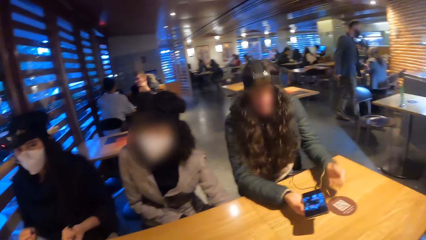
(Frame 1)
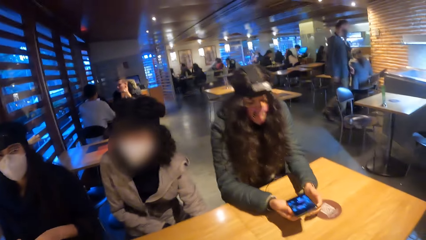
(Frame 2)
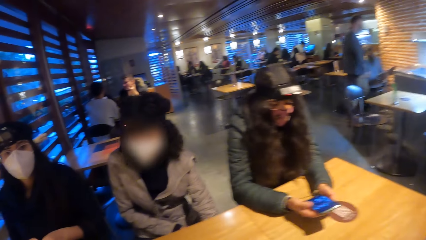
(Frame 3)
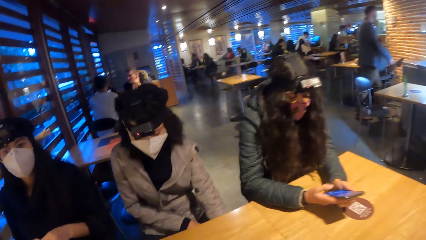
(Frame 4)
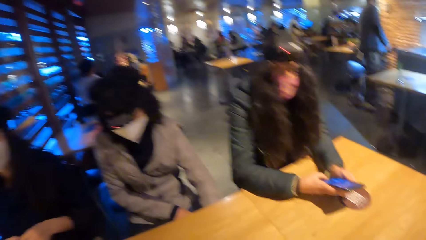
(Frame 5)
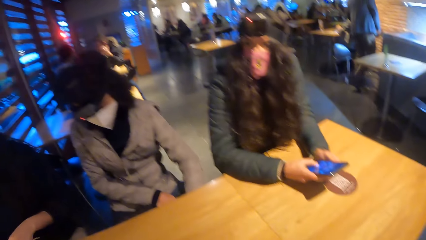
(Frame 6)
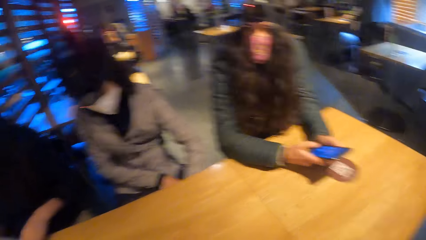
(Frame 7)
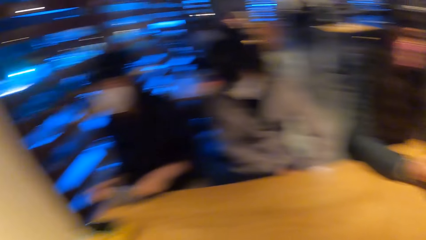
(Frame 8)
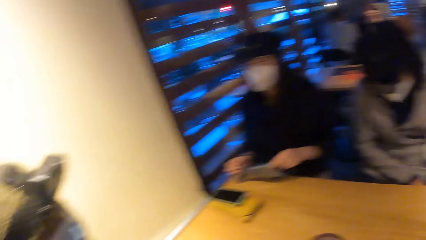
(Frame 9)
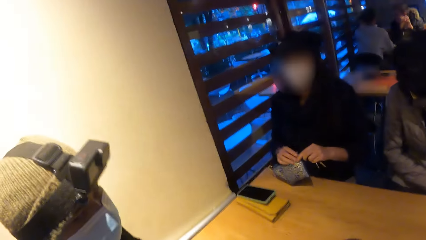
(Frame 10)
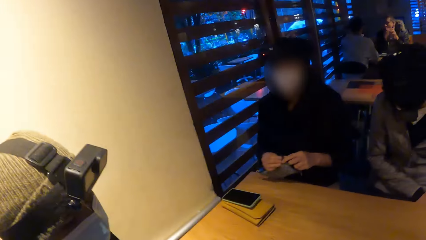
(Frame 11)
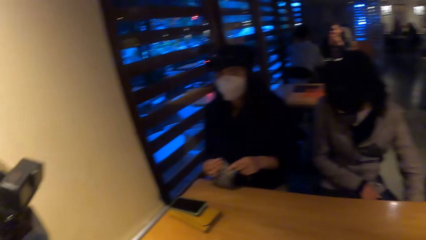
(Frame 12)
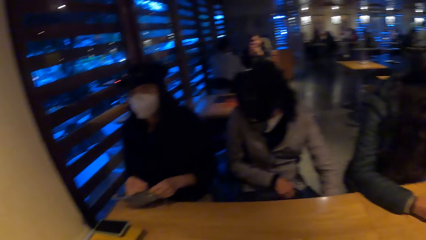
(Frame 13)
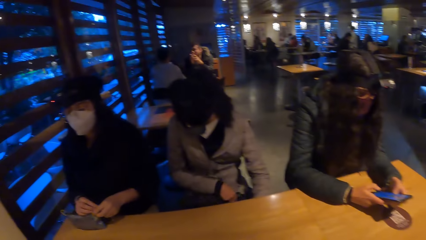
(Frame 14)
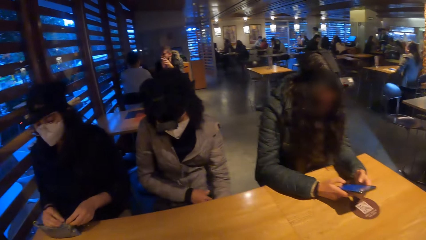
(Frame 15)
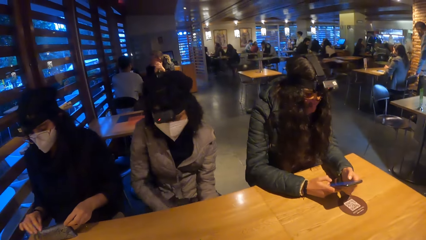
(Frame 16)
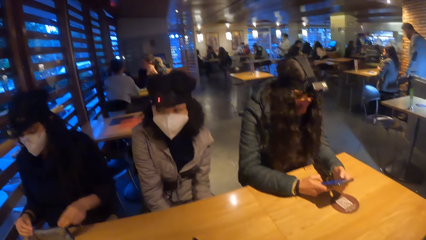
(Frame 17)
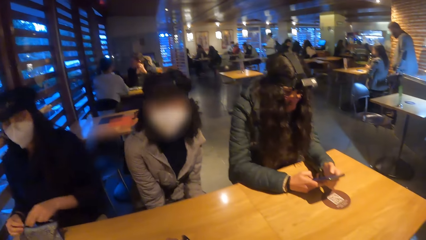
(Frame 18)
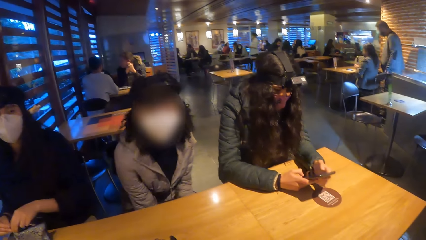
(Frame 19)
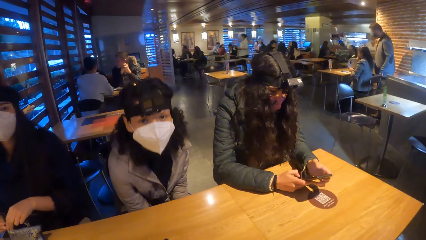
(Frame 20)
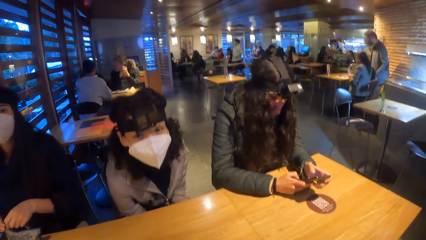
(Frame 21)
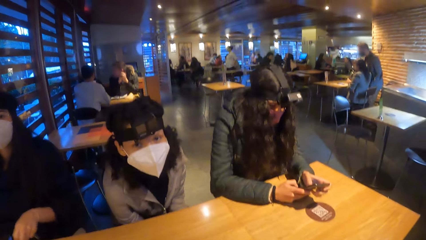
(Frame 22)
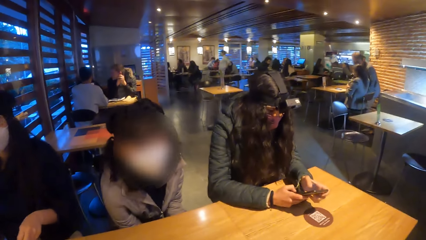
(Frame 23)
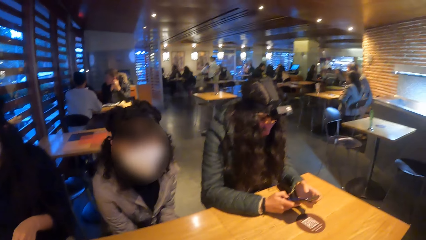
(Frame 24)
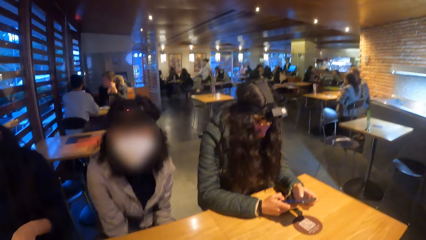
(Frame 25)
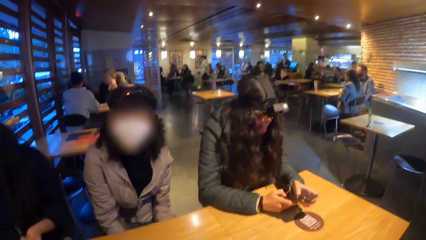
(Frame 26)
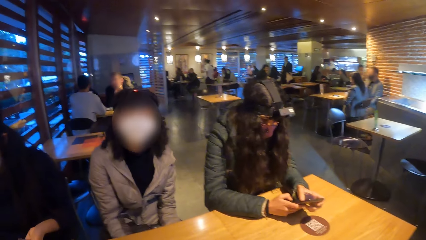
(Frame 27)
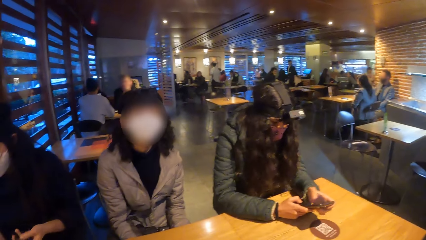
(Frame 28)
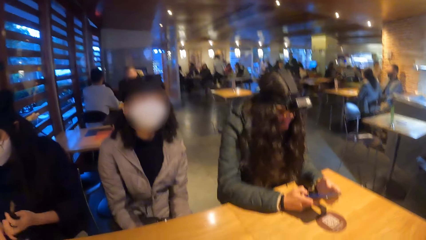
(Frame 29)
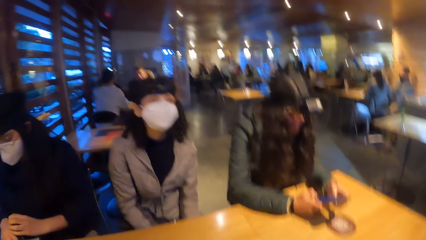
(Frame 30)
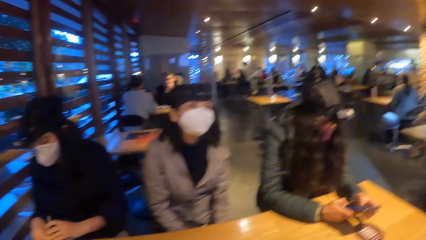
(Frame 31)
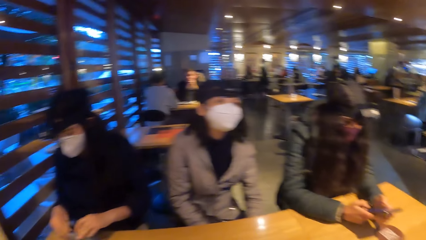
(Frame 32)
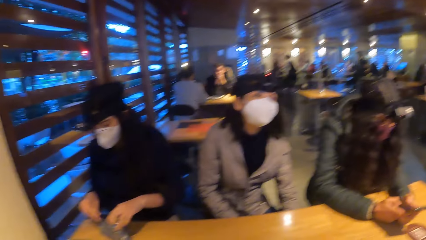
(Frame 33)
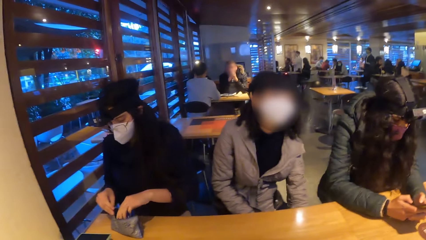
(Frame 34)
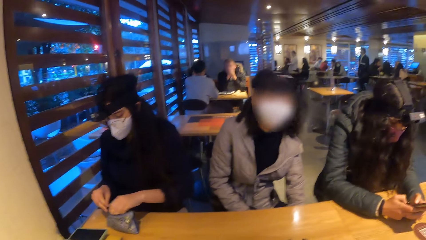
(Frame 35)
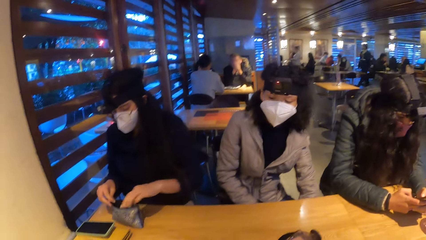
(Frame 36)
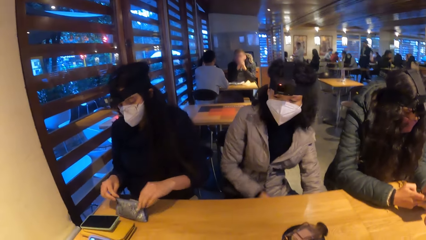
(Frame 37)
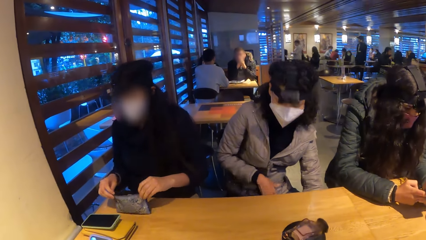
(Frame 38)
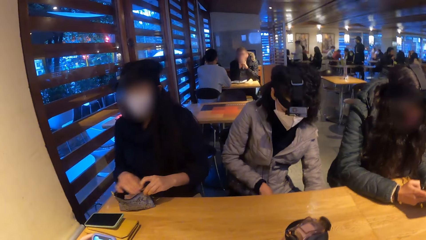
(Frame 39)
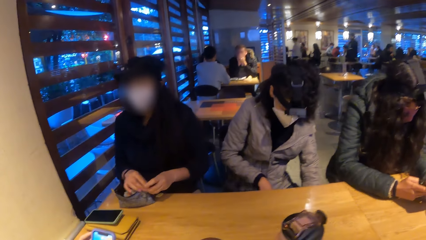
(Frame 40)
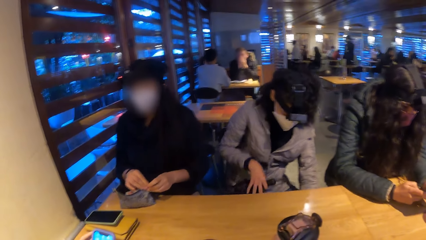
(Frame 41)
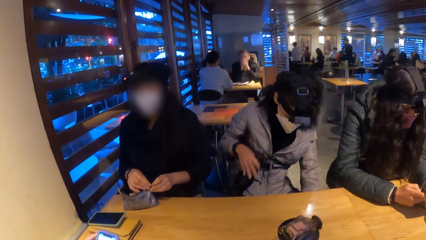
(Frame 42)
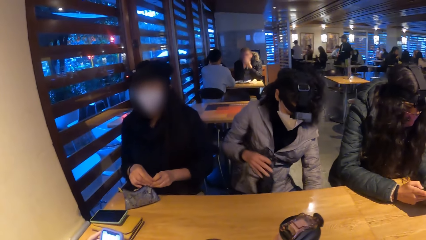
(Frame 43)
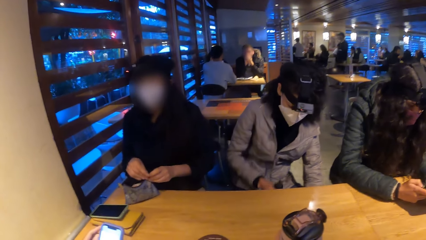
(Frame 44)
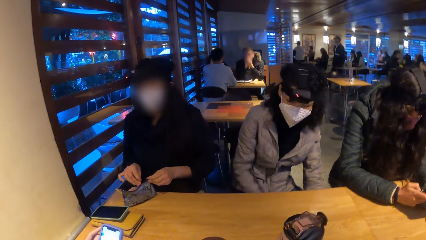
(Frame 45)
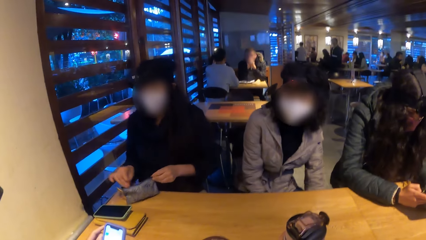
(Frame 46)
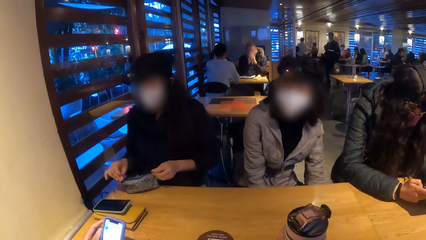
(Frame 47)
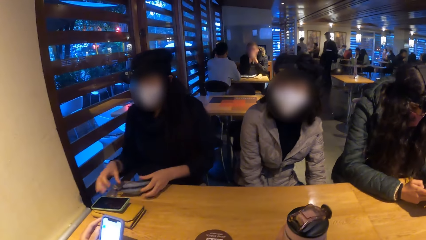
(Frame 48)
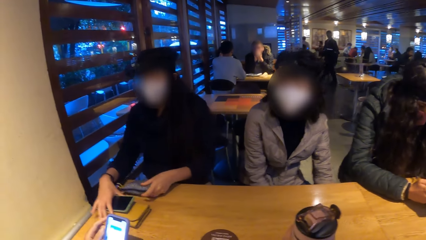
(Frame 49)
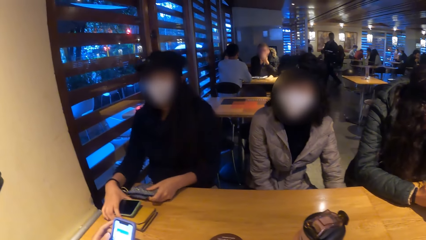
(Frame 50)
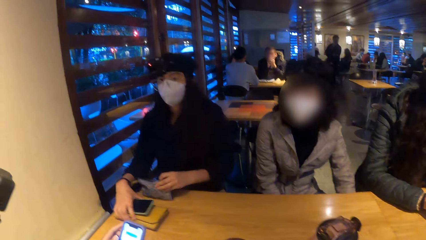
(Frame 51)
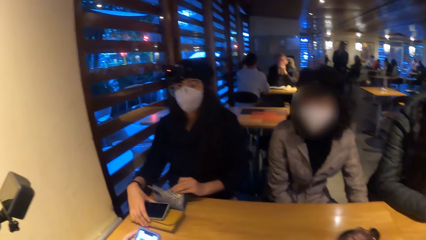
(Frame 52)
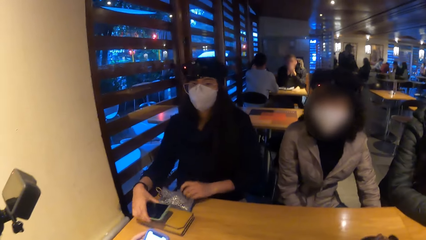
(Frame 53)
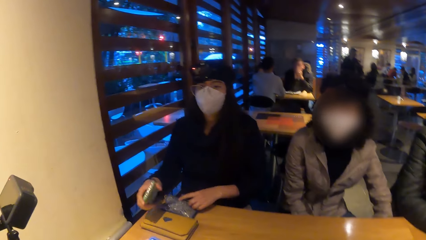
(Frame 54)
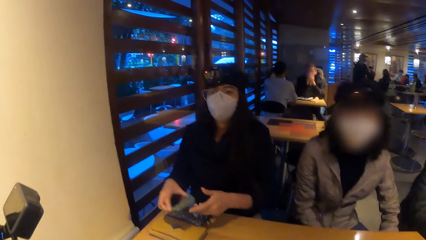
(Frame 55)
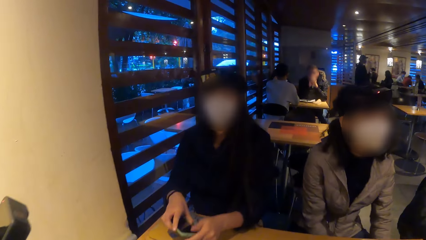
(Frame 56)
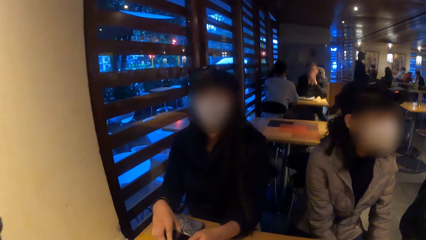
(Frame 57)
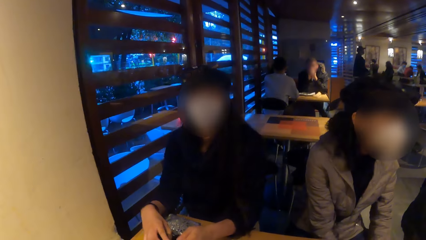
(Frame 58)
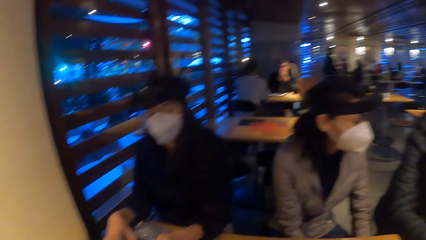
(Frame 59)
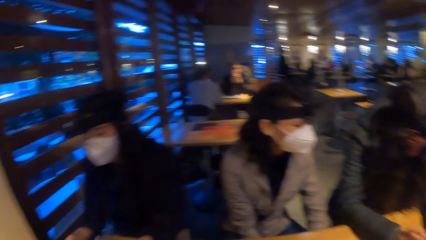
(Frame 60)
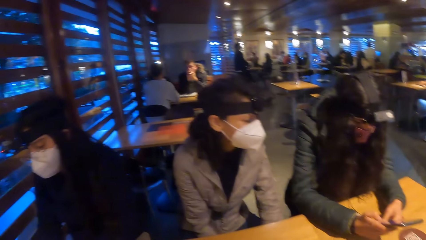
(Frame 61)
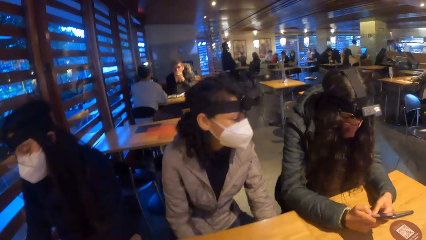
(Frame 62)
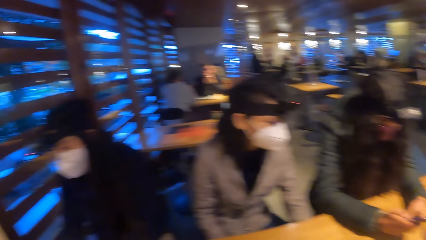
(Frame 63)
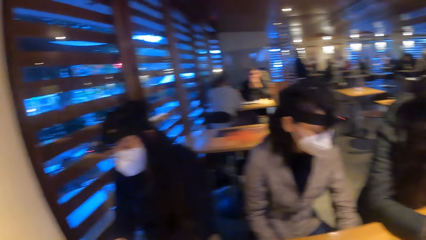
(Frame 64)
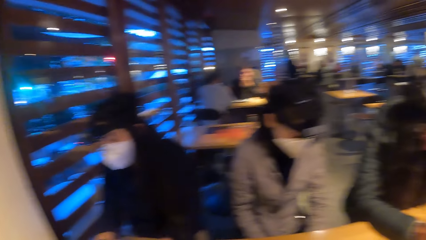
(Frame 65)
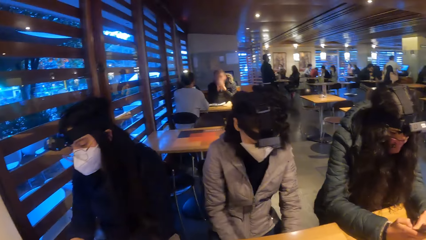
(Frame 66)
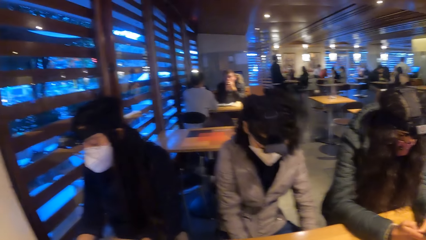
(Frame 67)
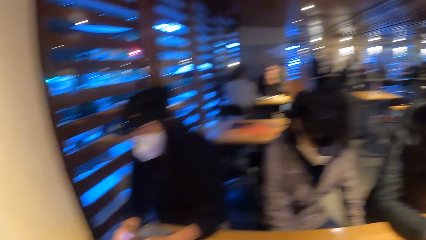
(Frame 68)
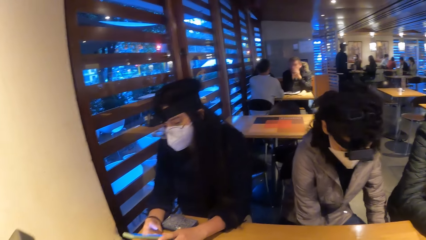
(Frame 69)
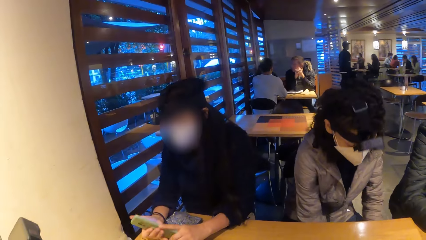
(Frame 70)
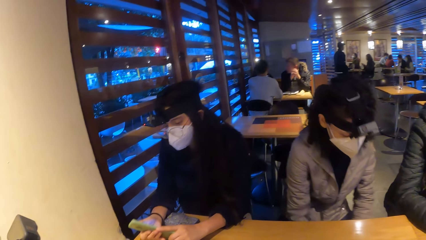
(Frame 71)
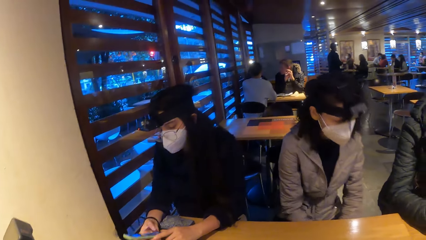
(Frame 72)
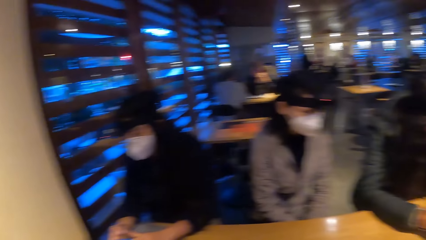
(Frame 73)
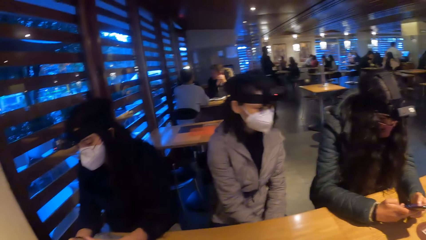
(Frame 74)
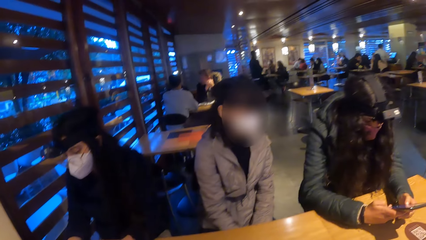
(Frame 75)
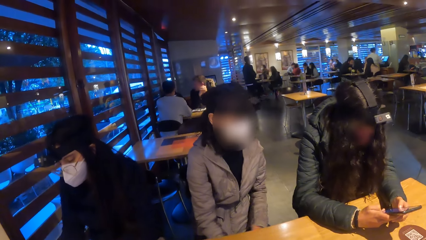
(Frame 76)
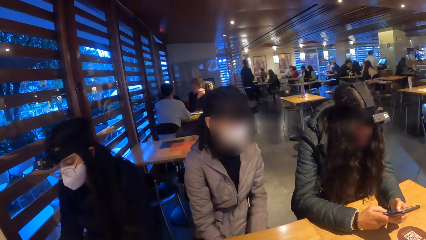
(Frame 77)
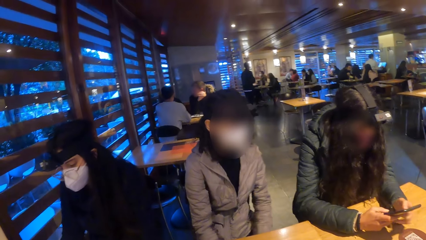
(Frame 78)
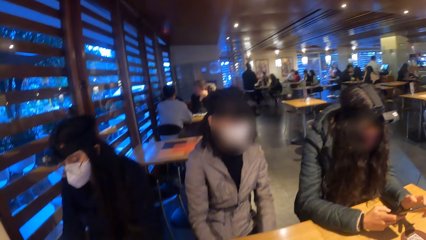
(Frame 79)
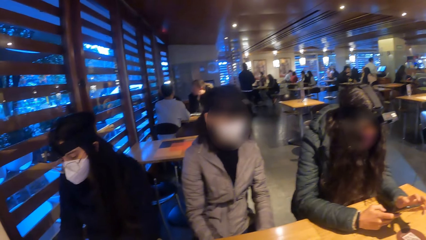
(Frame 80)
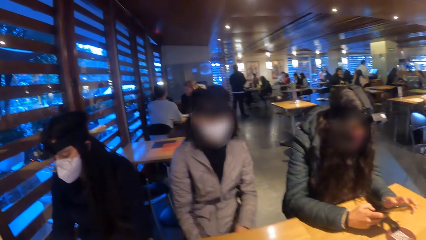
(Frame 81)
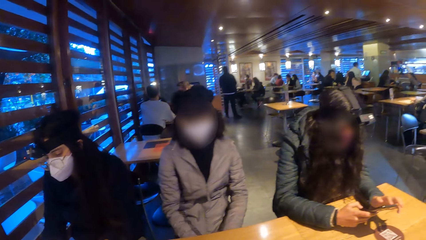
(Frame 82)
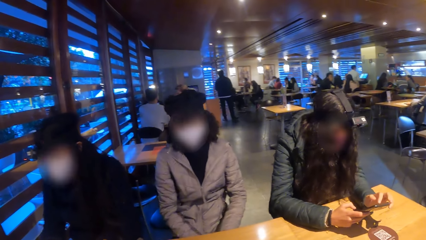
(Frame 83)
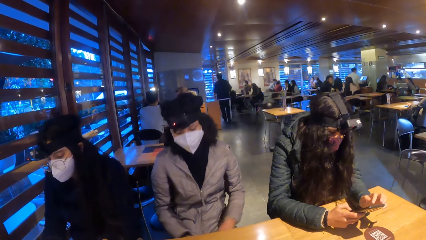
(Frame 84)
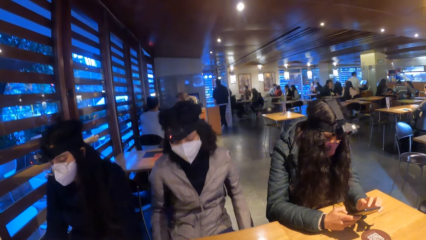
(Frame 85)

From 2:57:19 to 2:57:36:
The first woman picks the purse from the table with her right hand. The second woman holds the phone with both hands and presses the phone with both hands. The first woman unzips the purse in her left hand with her right hand. She puts a pen inside the purse with her left hand. She zips the purse in her left hand with her right hand. She drops the purse on the table with her left hand. She picks the phone from the purse on the table with her right hand. She holds the phone with both hands. She presses the phone with her right hand.
